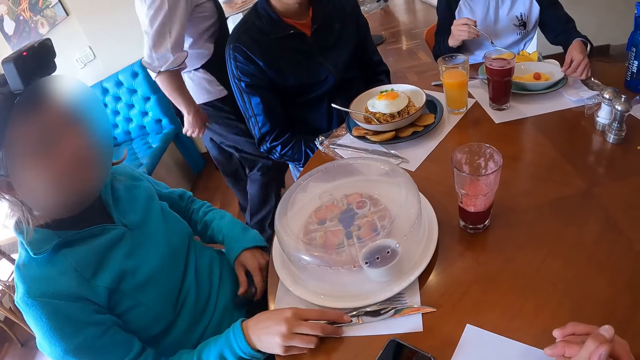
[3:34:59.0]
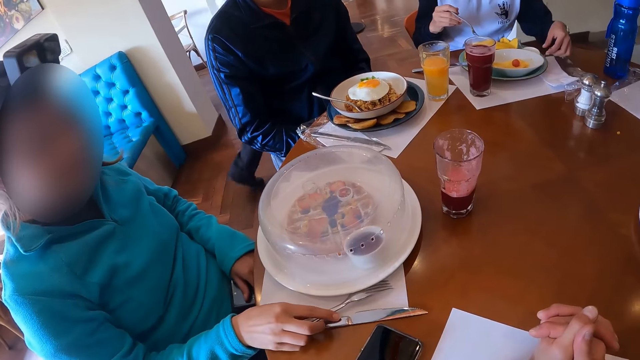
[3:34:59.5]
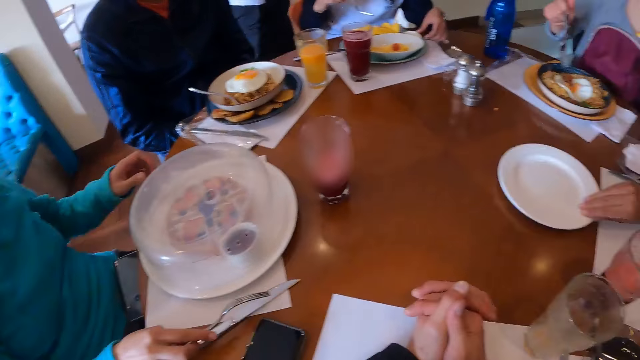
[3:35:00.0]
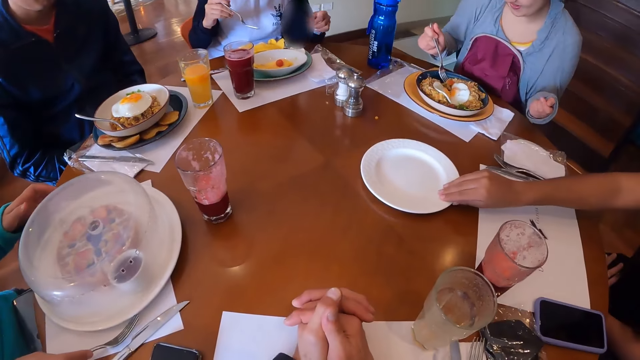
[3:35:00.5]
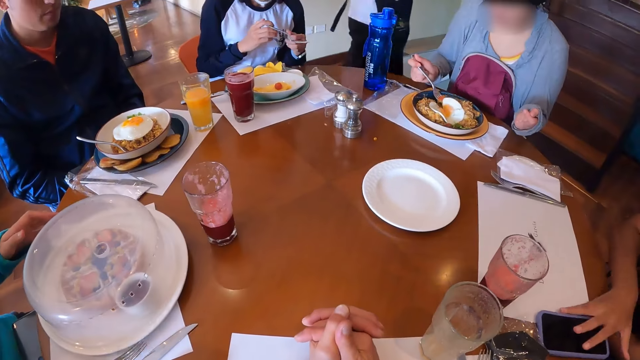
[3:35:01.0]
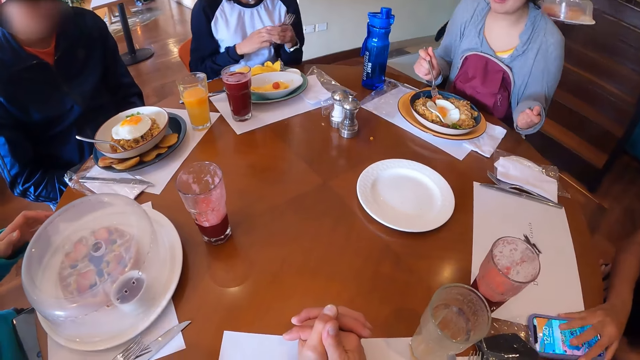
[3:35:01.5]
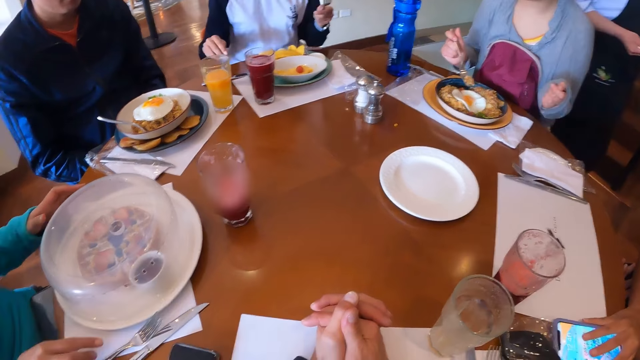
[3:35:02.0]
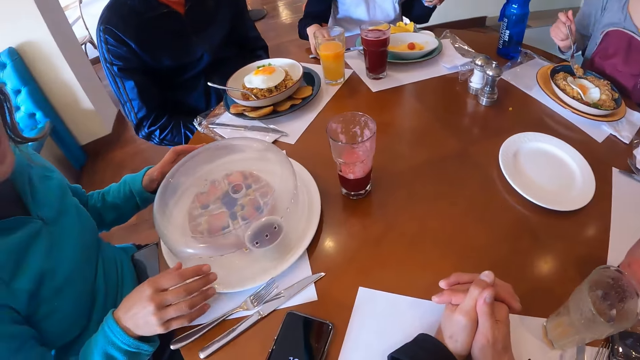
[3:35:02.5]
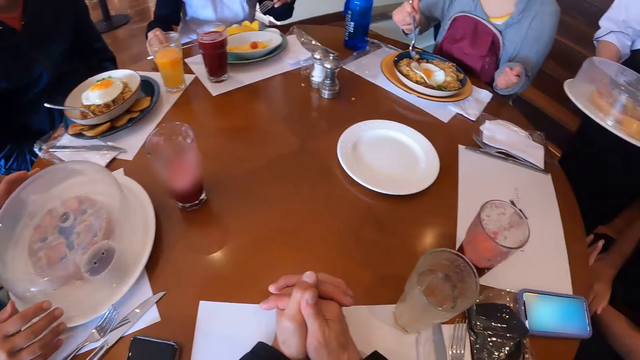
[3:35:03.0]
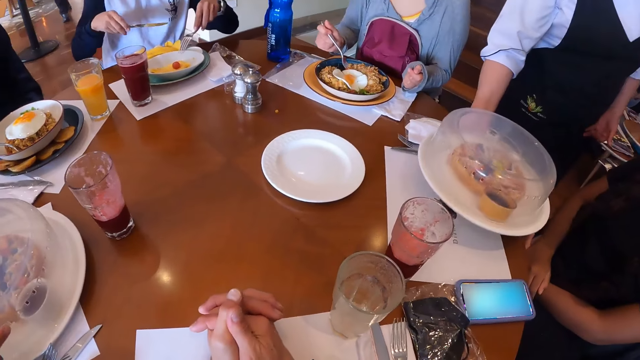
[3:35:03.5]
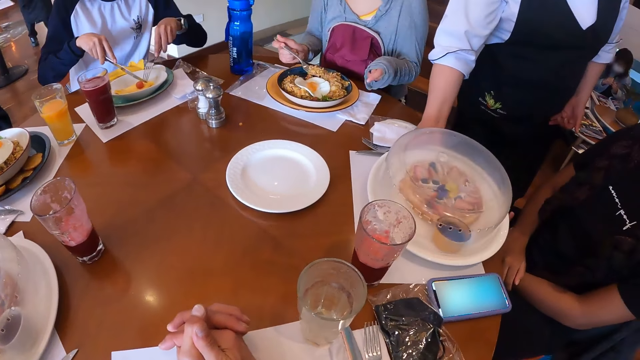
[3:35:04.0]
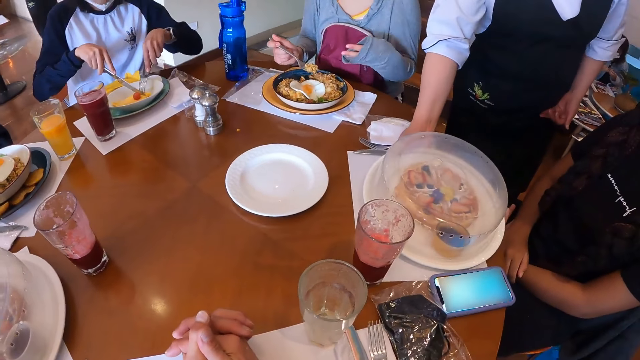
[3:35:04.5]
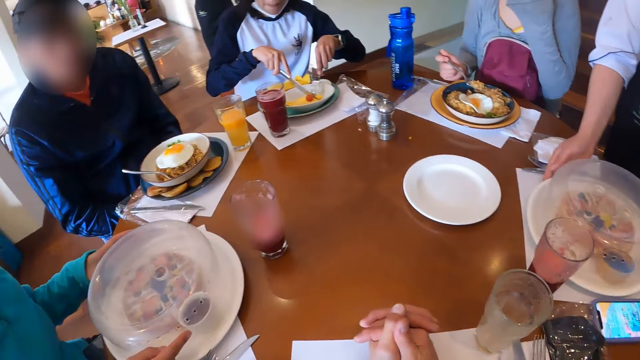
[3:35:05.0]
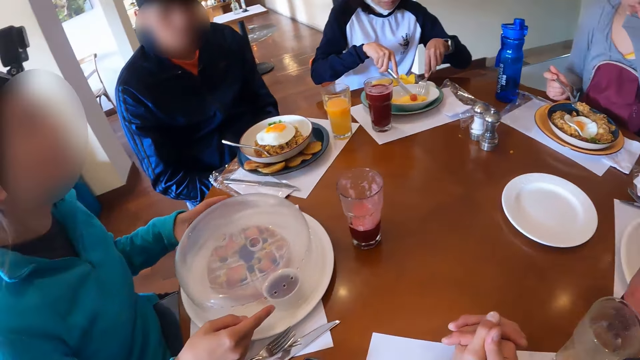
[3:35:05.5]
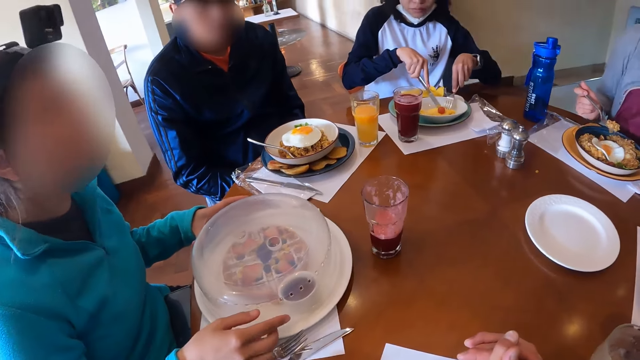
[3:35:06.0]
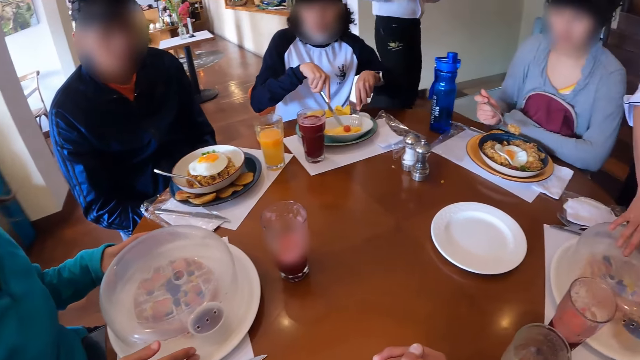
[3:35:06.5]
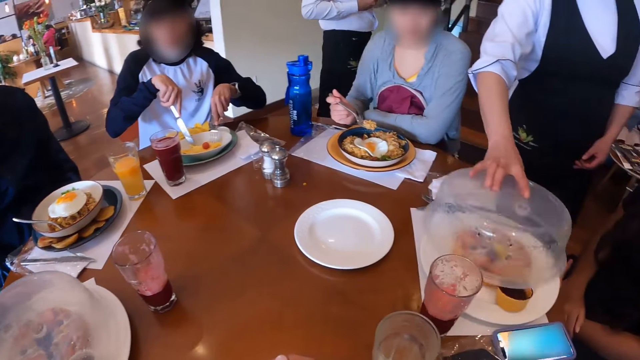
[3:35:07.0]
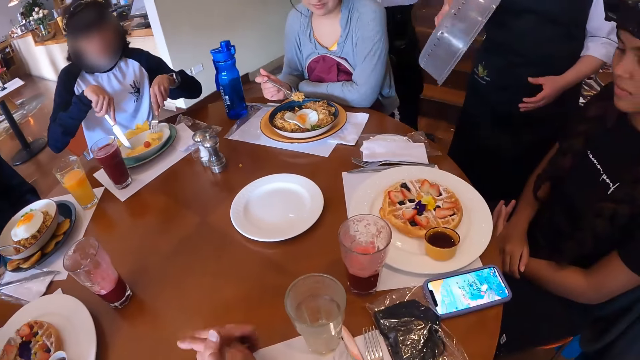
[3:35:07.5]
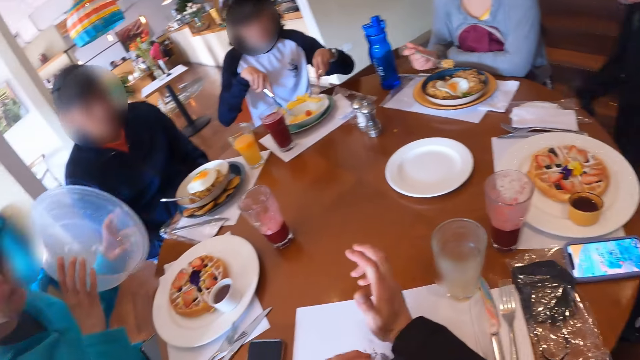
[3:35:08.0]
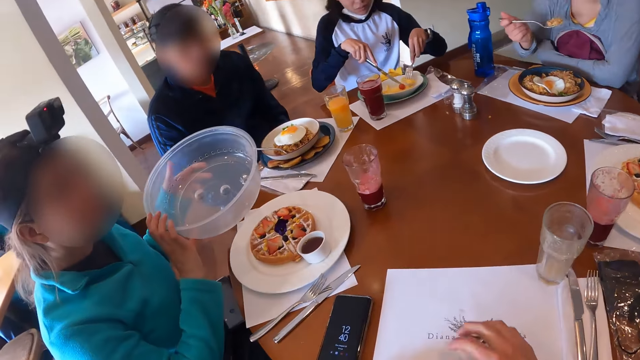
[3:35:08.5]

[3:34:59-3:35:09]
The lady picks up the cutlery. The woman moves the cutleries on the table with her right hand. Another lady moves the plate and moves the phone. The first lady lifts the food cover. The waiter drops one of the plates of waffles on the table in front of the other woman with her right hand. The waiter opens the cover of the waffles in front of the other woman with her right hand. The first woman opens the cover of the waffles in front of her.

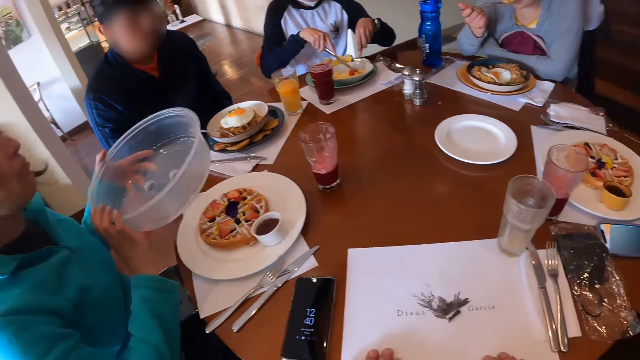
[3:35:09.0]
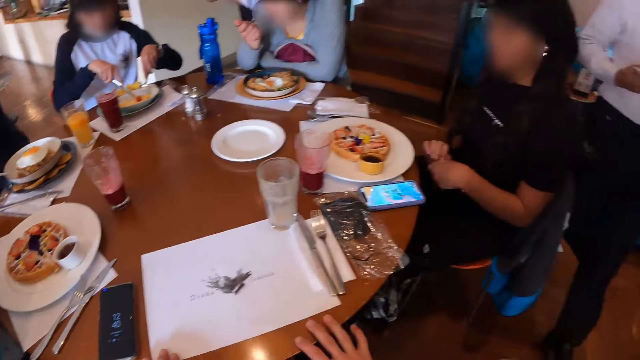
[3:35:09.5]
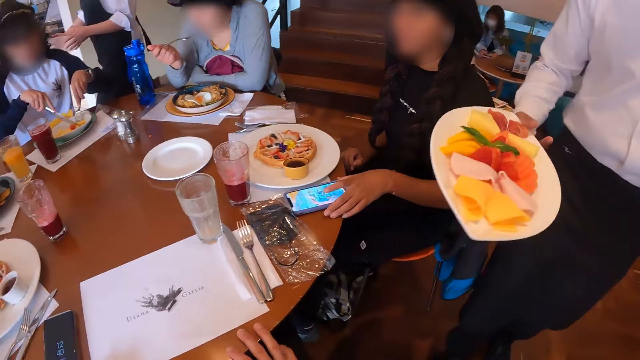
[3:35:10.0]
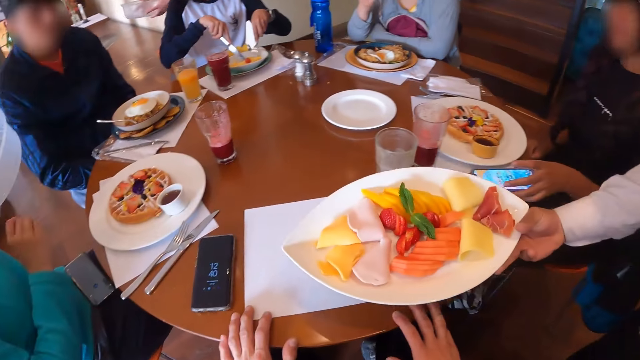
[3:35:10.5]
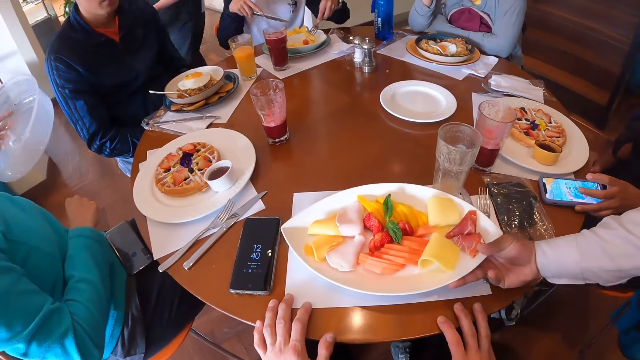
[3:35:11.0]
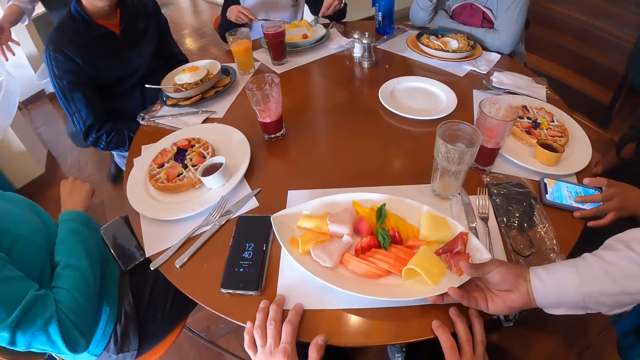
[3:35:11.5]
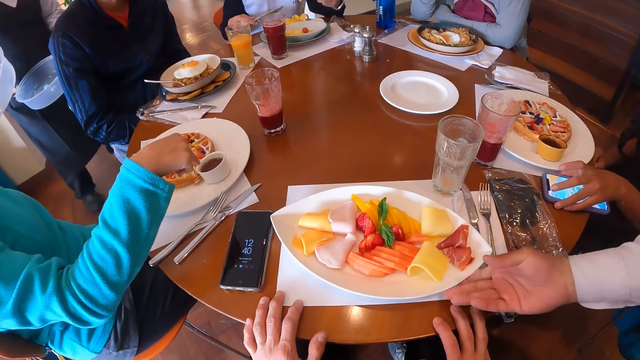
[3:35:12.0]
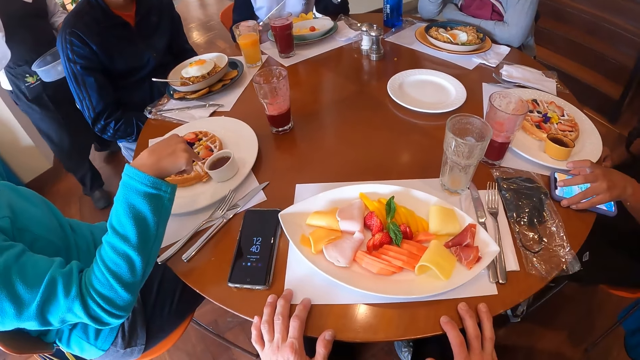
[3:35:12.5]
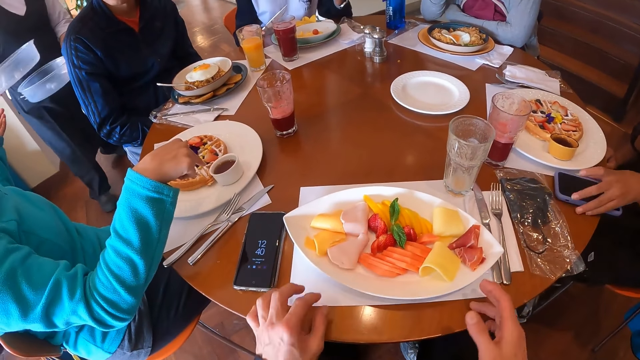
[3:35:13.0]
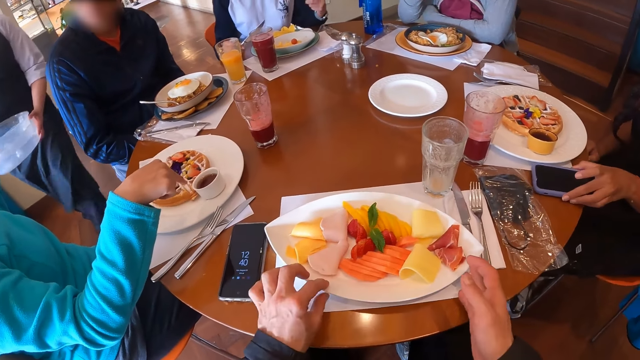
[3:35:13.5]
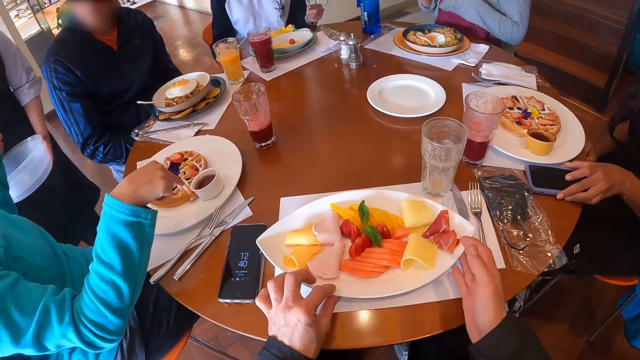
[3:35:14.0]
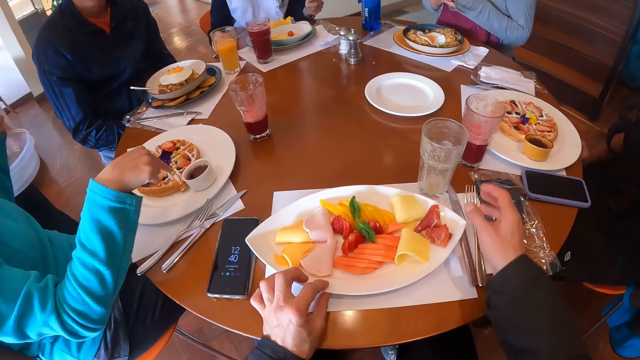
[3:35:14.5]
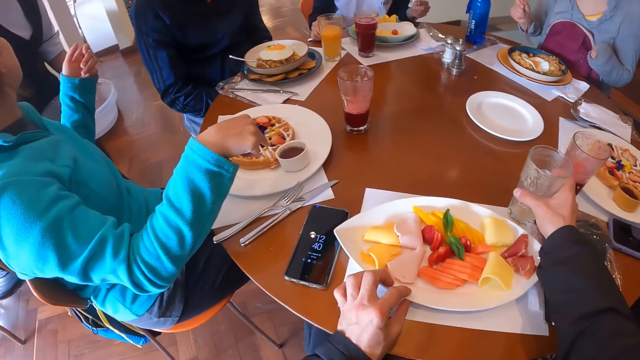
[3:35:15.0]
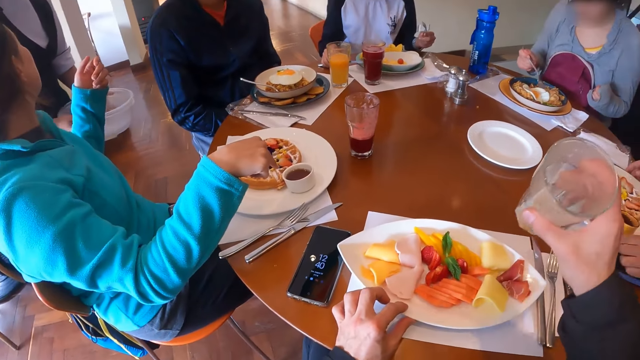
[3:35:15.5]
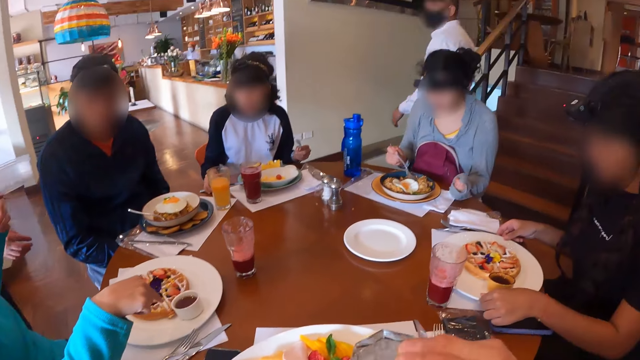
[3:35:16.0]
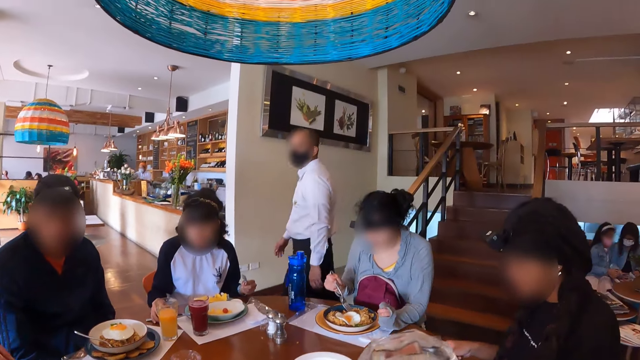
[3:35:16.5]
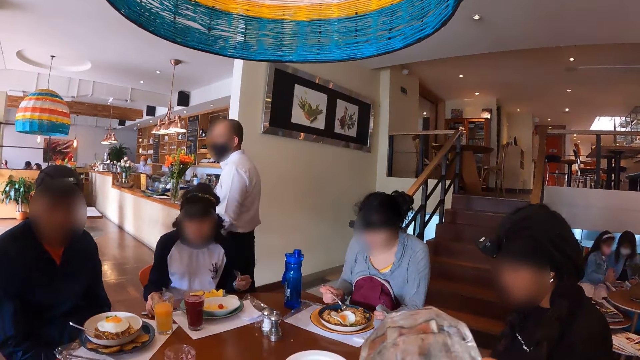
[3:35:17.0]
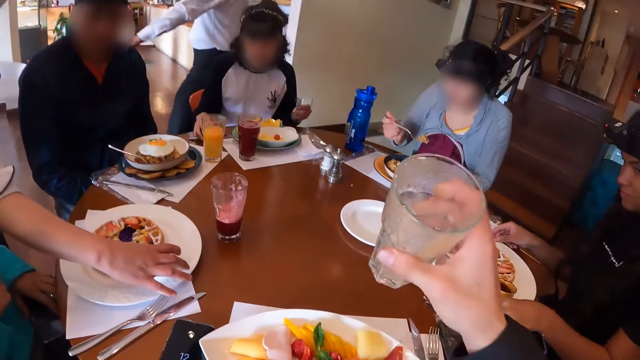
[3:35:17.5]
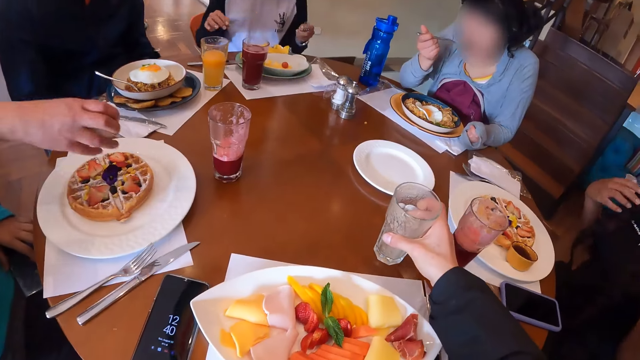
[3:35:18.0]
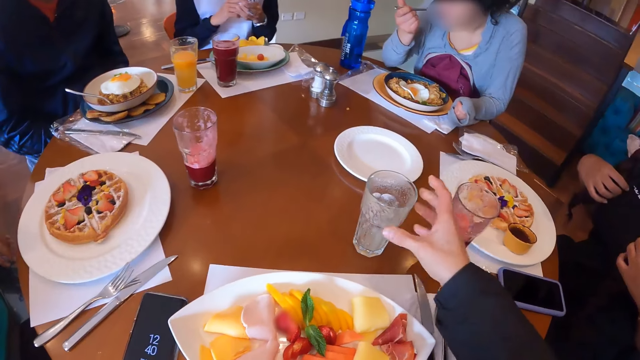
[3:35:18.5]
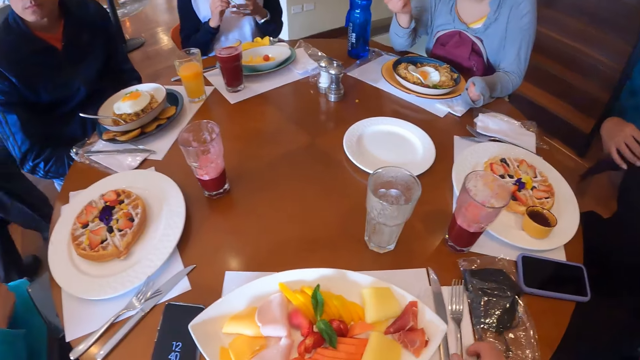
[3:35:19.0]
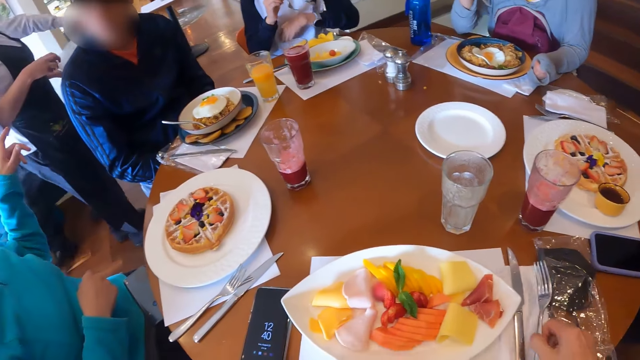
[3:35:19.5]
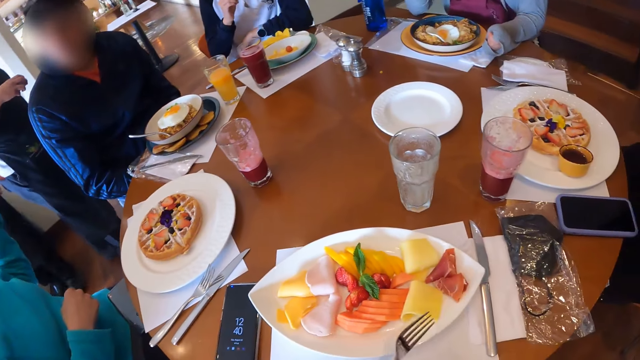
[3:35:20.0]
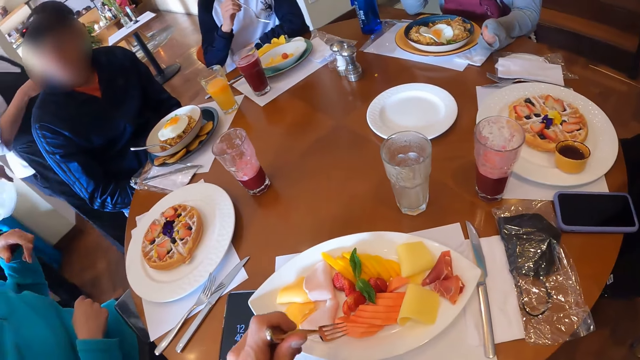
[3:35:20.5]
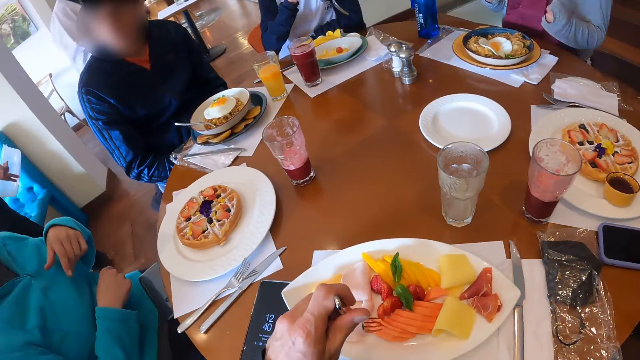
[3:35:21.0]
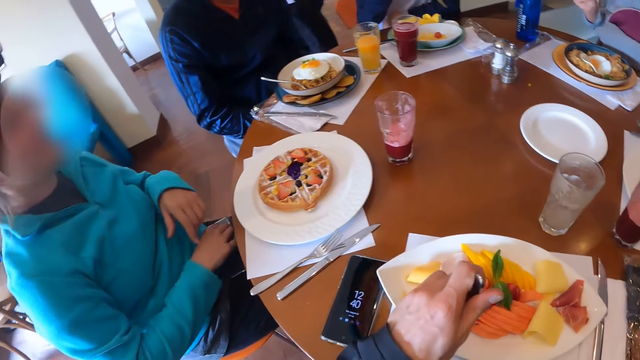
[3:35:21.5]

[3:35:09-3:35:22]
The other woman presses the phone on the table with her left hand. Another waiter drops a plate of mixed fruit on the table in front of the camera wearer. The first woman interacts with the first waiter. The camera wearer moves the plates of mixed fruit on the table with his hands. He picks up the glass of juice from the table with his right hand. He drinks from the glass of juice with his right hand. He drops the glass of juice on the table with his right hand. He picks up a fork or fork spoon from the table with his right hand. He passes the fork to his left hand from his right hand. He eats the mixed fruits with the fork in his left hand. He picks the fruit with the fork spoon.
